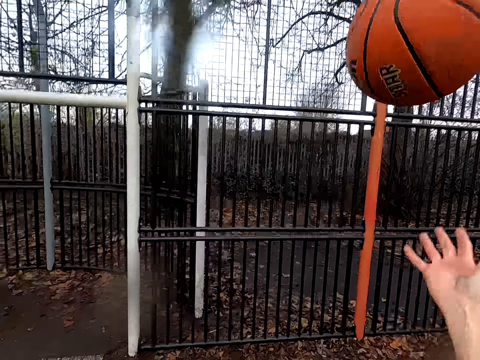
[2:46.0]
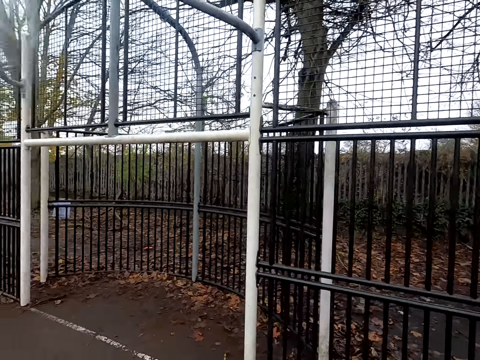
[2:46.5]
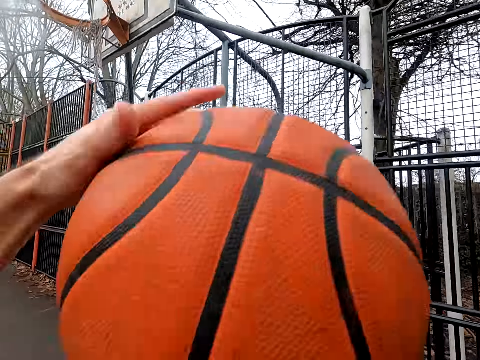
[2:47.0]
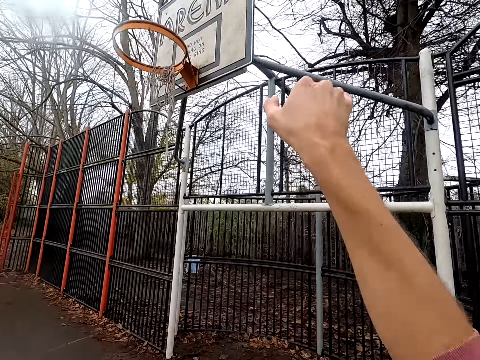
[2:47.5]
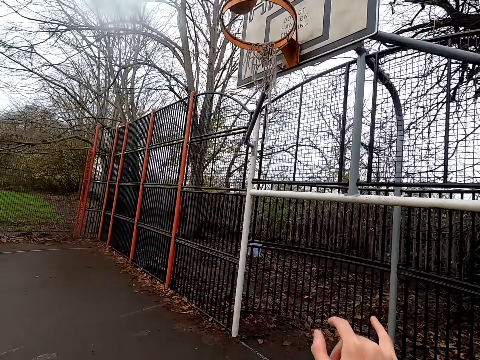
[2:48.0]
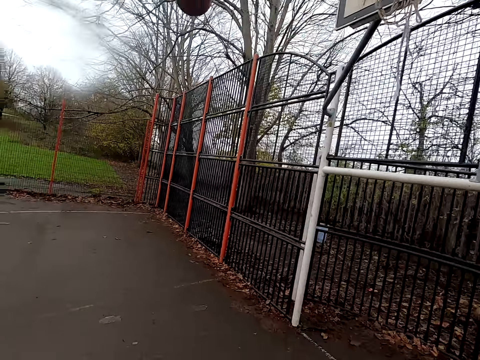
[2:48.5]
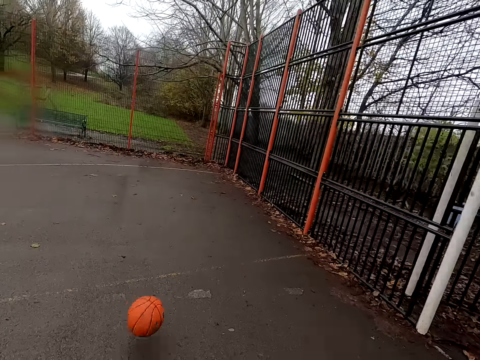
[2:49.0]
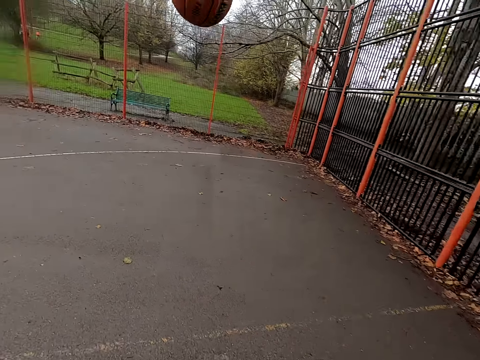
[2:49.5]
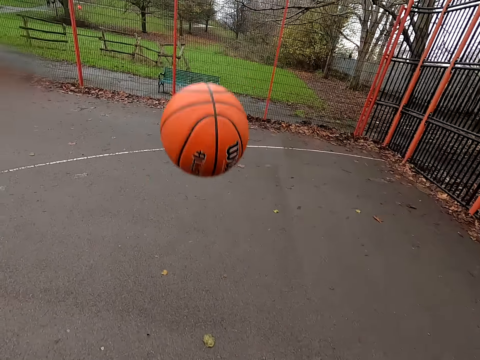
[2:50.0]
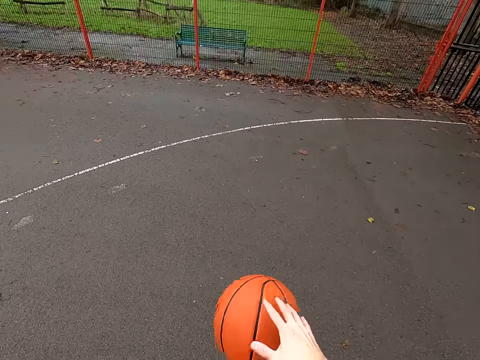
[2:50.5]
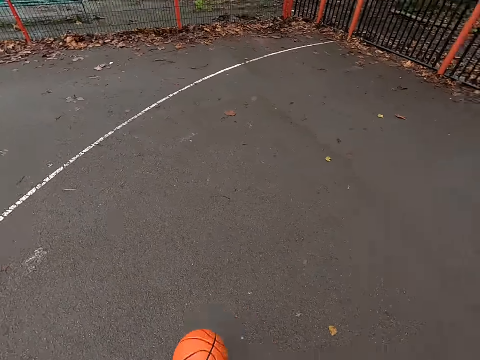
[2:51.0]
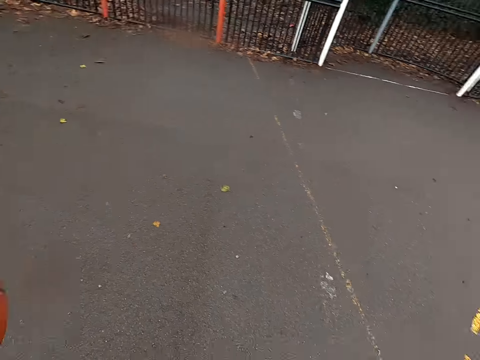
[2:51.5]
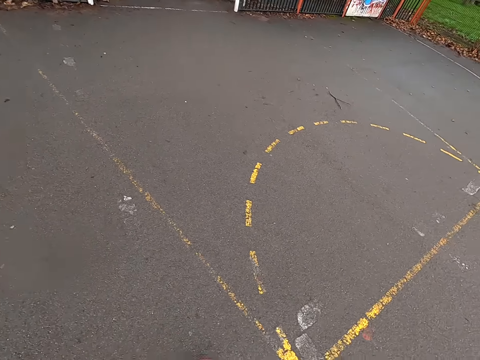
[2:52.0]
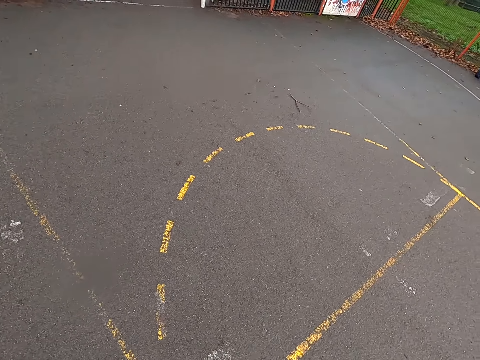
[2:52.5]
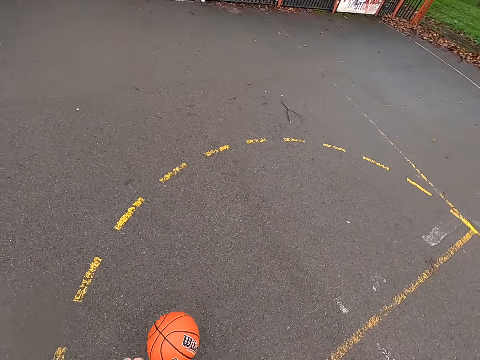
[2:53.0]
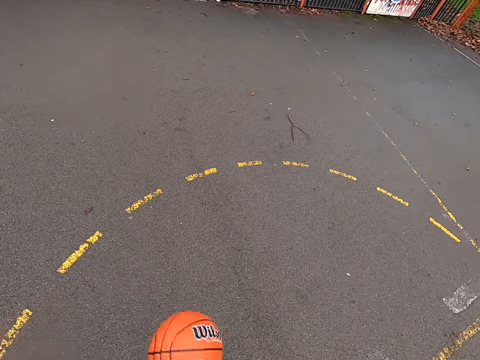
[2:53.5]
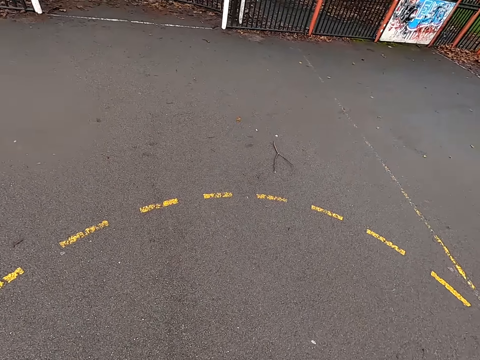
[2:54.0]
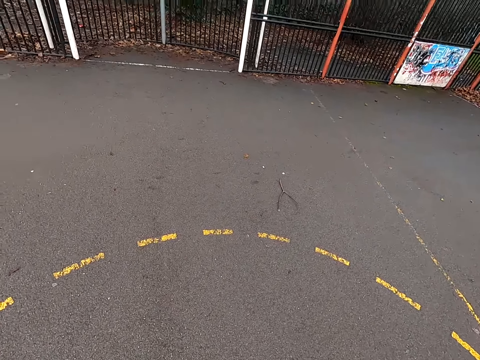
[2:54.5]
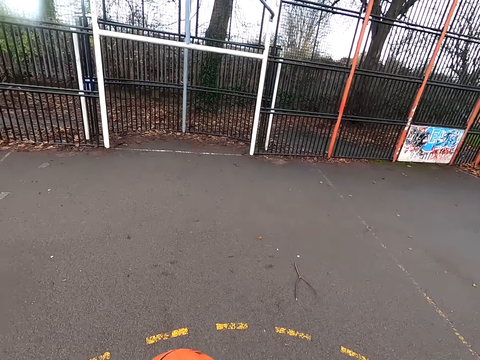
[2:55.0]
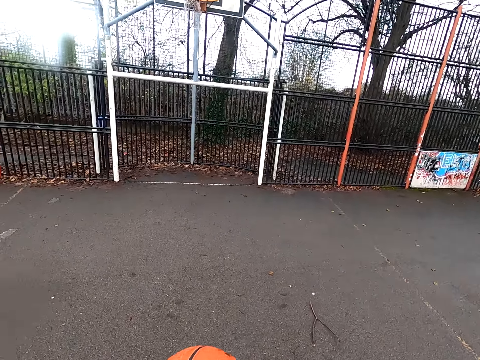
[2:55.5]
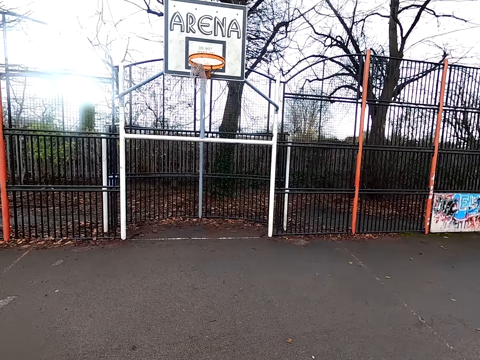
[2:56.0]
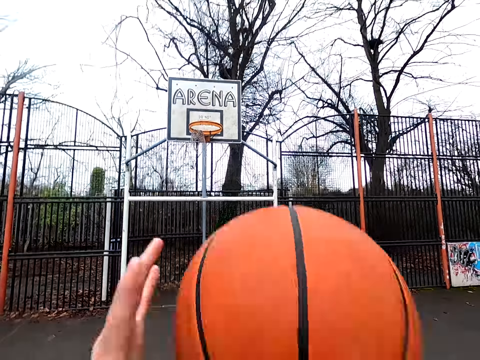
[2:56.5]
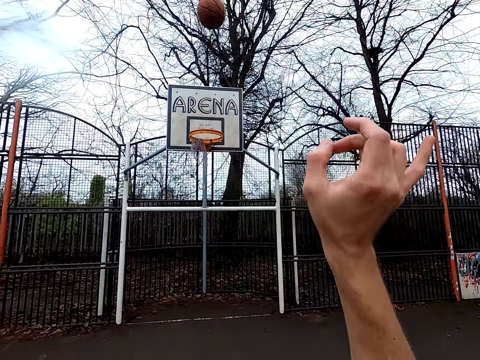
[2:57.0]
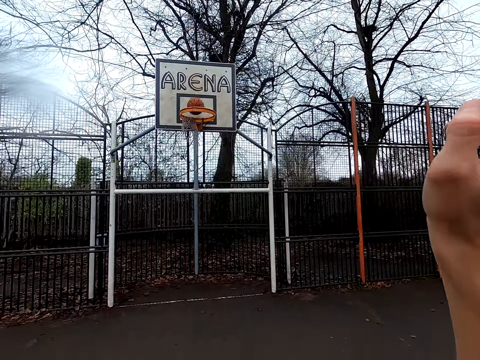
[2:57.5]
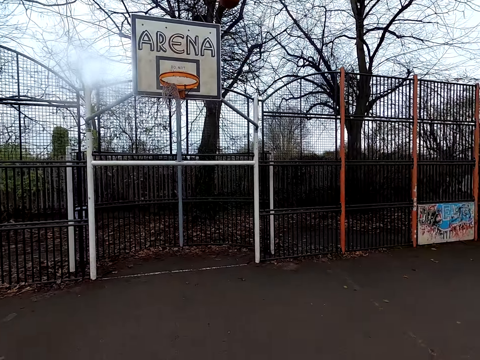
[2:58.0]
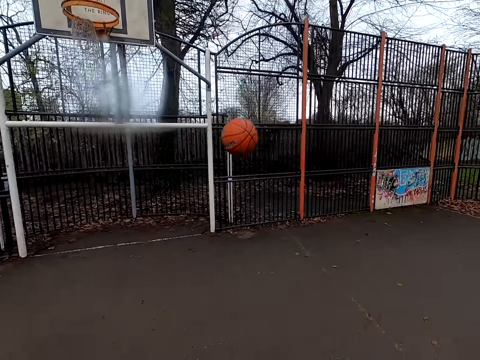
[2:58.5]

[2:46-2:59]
The camera wearer takes the ball. They dribble the ball. They shoot the ball. They walk around. They take the ball. They dribble the ball. They shoot the ball.

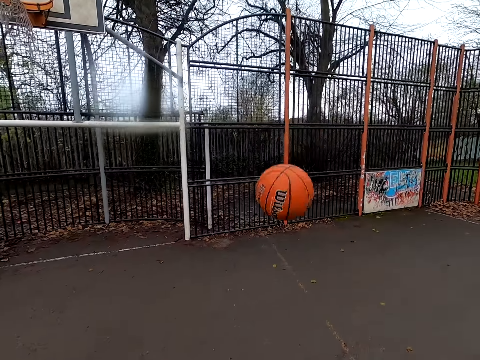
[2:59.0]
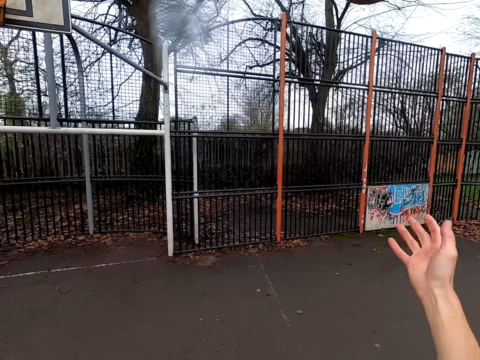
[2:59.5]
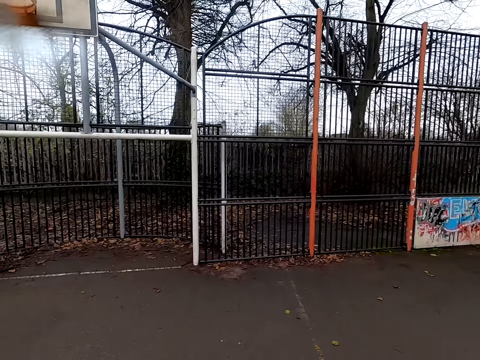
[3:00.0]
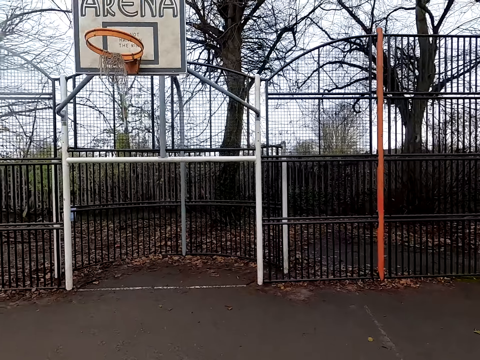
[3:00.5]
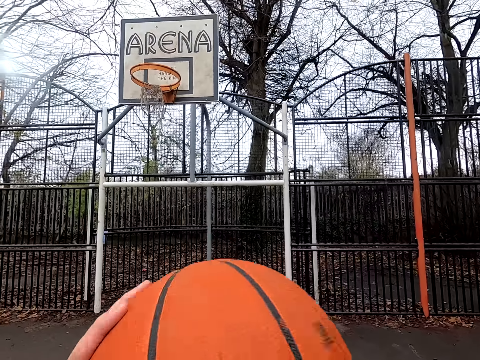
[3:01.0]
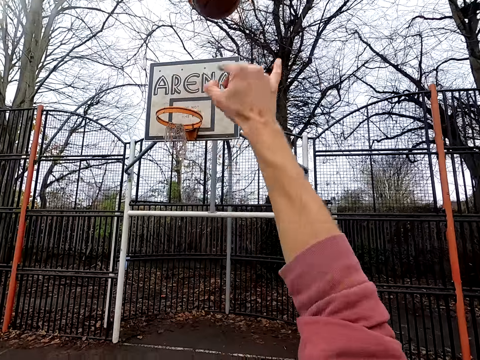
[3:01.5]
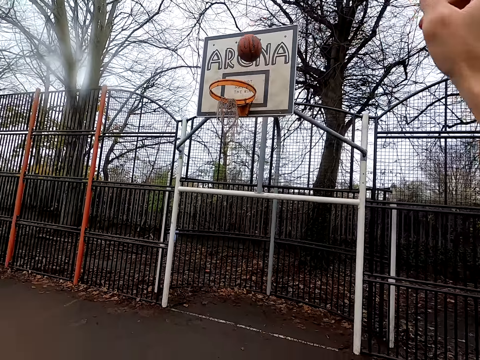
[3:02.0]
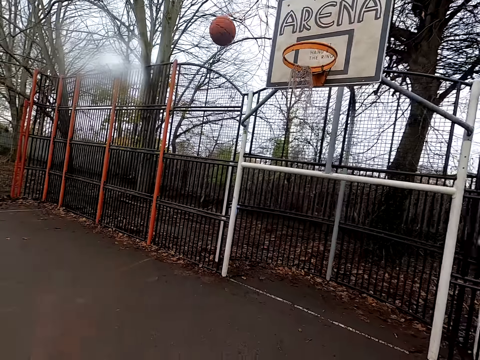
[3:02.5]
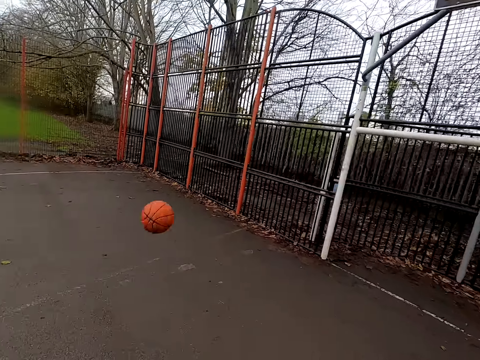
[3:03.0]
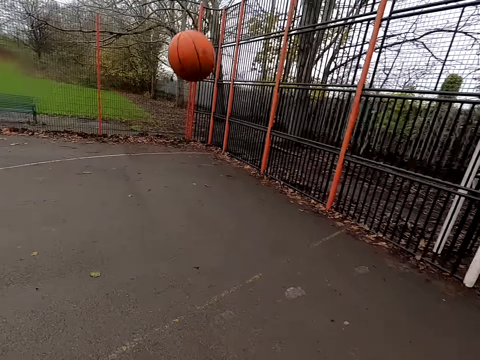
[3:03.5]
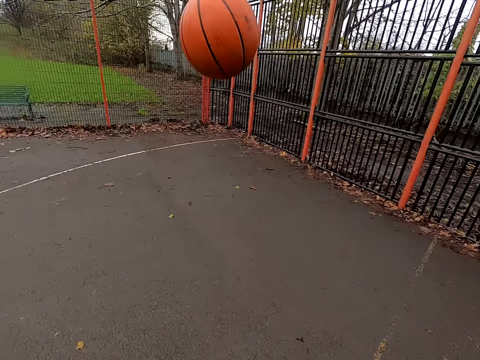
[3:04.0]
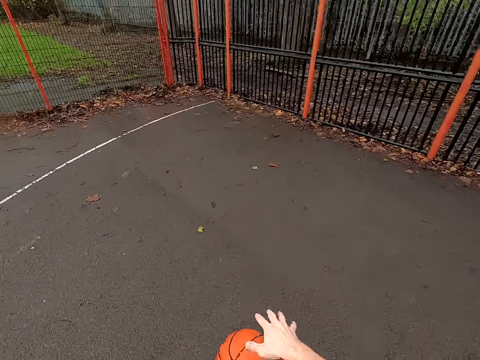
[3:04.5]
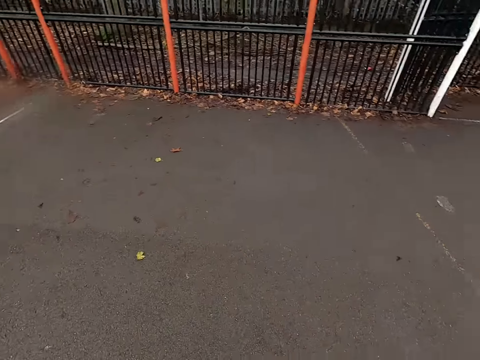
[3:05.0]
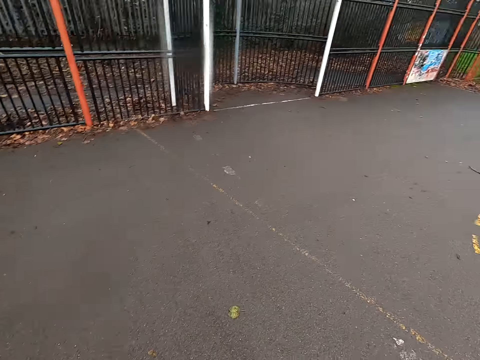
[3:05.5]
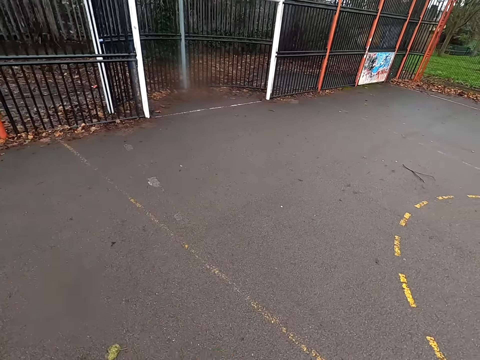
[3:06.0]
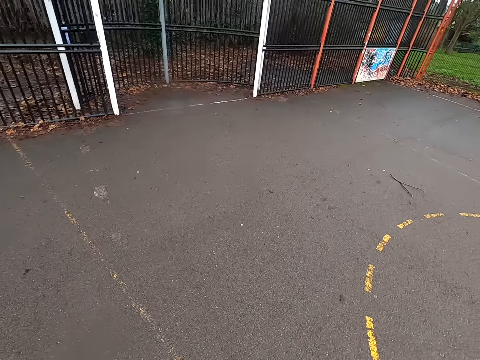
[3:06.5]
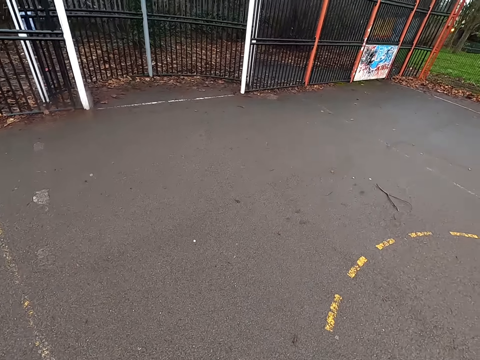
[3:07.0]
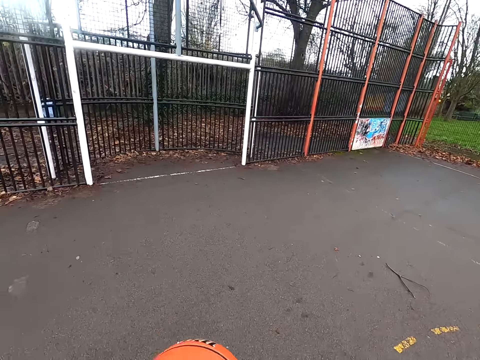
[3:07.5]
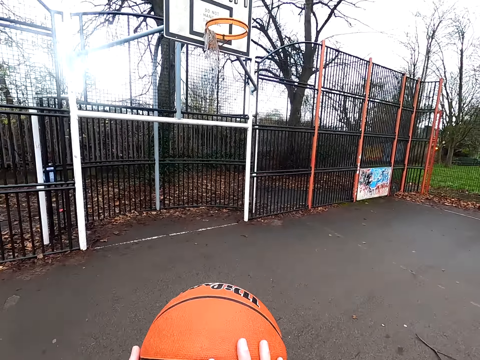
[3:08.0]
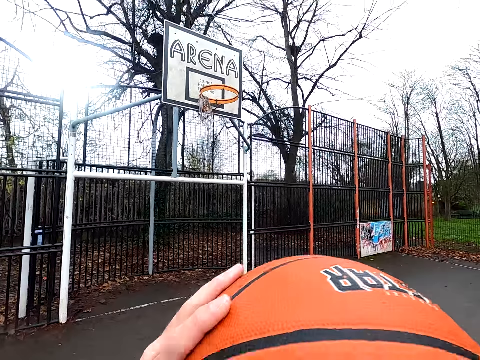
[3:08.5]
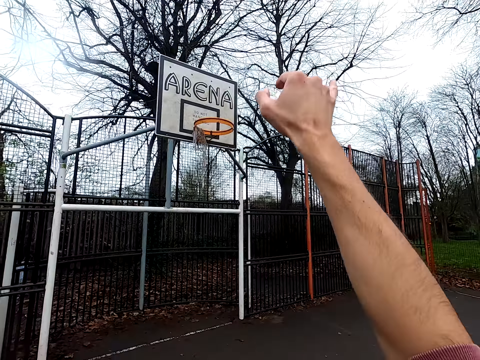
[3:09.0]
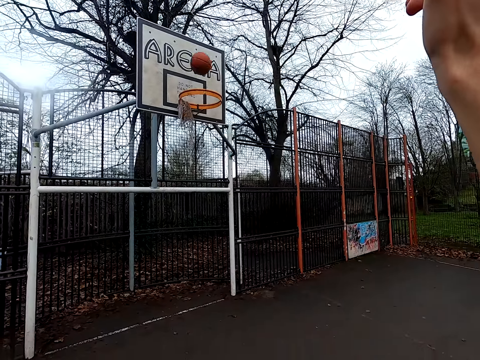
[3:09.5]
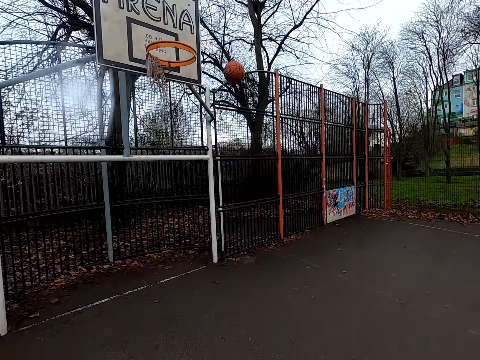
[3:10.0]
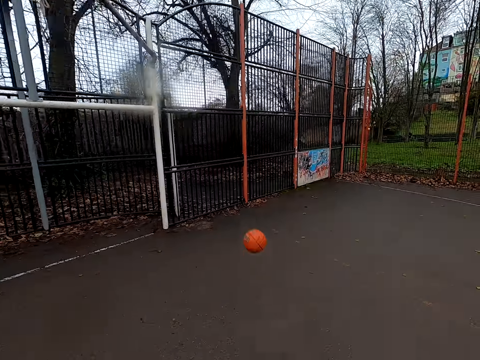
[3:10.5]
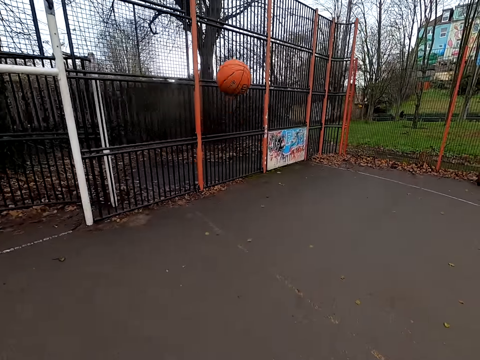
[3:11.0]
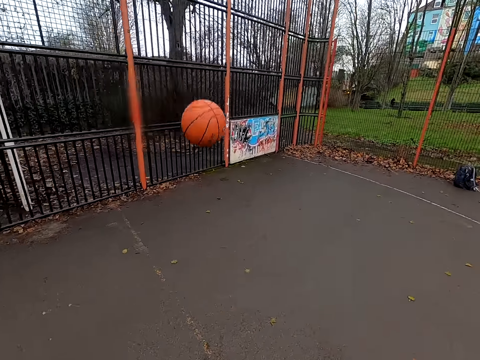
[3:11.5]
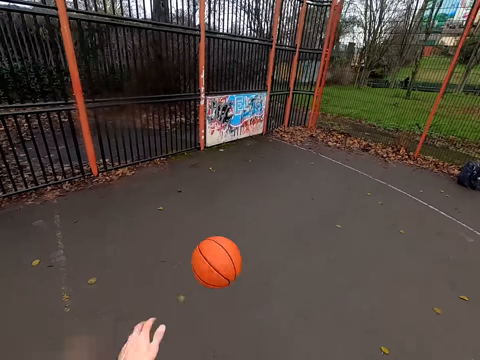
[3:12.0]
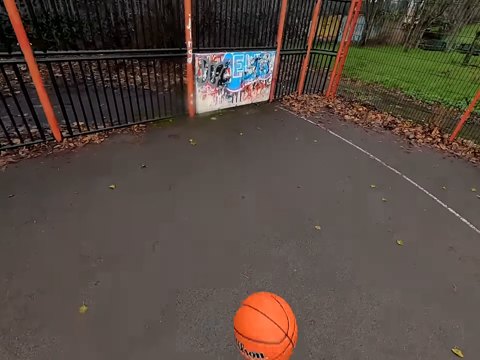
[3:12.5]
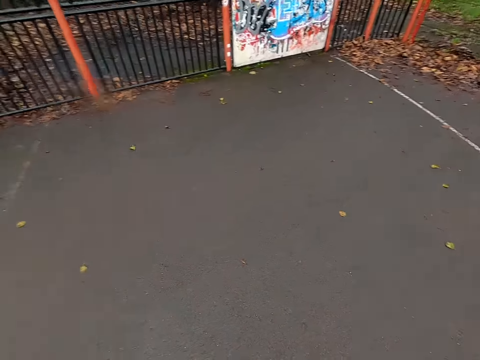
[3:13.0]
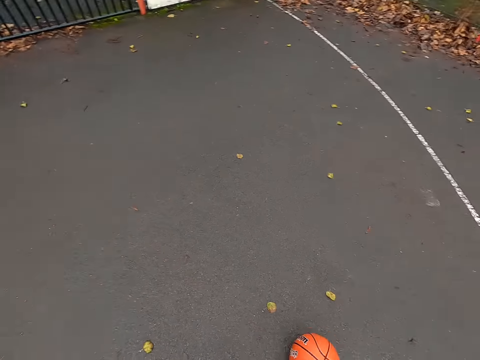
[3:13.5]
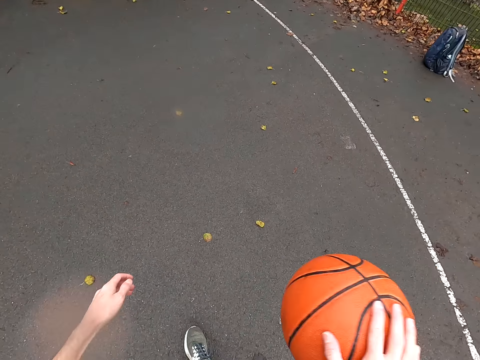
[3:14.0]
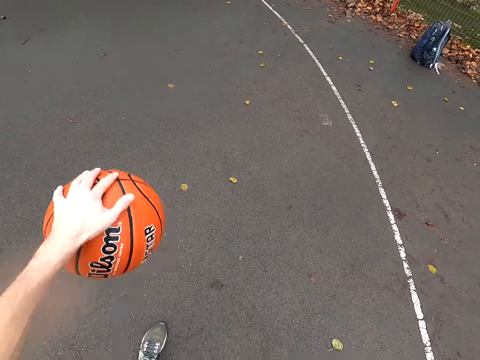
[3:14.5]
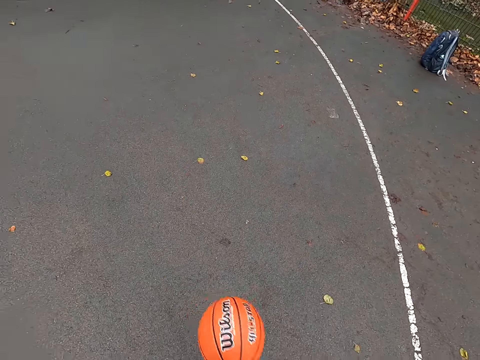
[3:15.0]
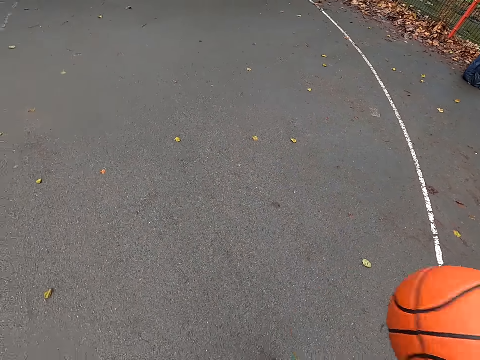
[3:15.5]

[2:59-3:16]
The camera wearer takes the ball. They bounce the ball. They shoot the ball. They walk around. They take the ball. They dribble the ball. They shoot the ball. They walk around. They take the ball. They dribble the ball.
